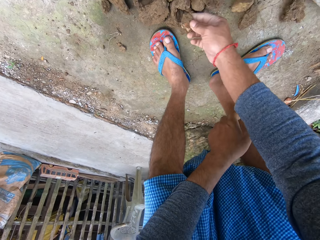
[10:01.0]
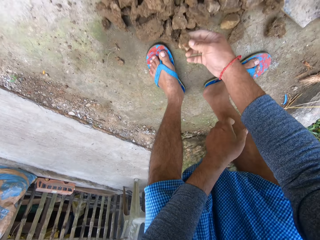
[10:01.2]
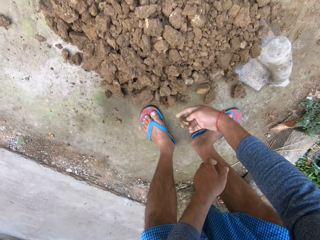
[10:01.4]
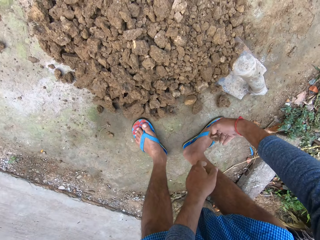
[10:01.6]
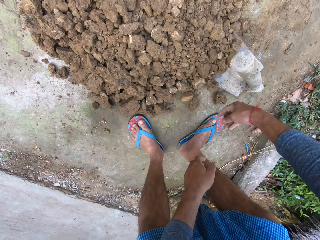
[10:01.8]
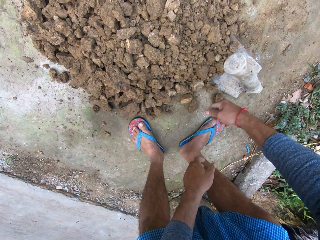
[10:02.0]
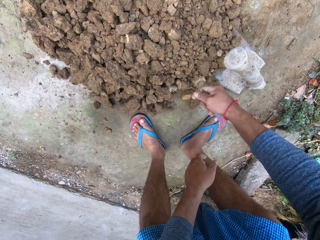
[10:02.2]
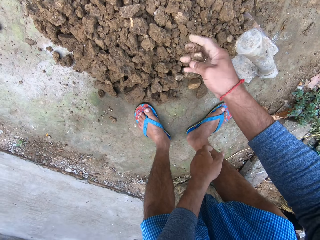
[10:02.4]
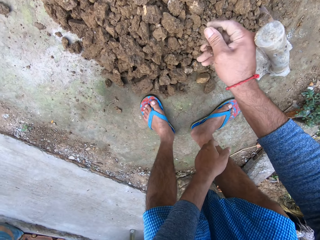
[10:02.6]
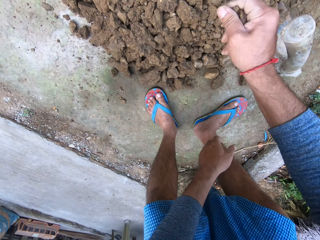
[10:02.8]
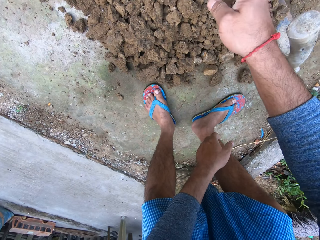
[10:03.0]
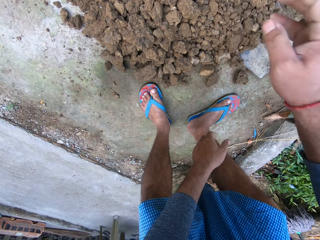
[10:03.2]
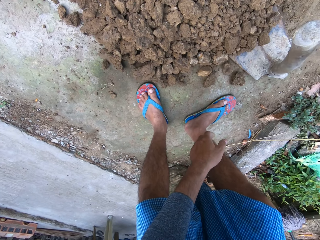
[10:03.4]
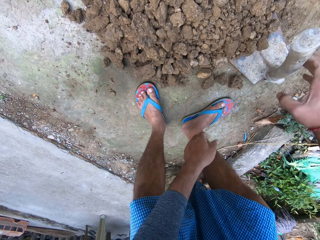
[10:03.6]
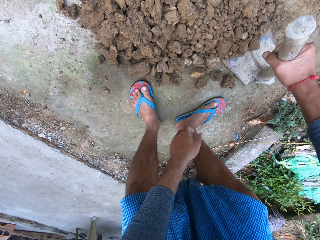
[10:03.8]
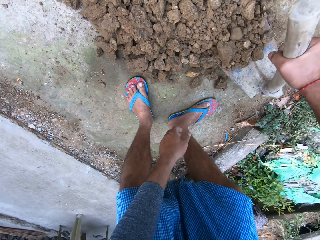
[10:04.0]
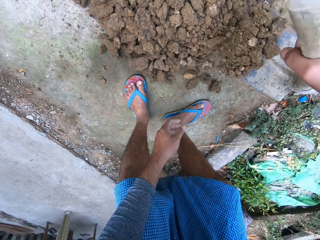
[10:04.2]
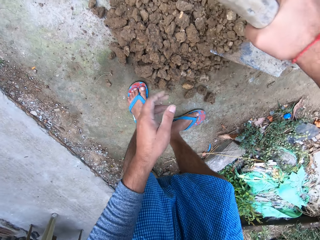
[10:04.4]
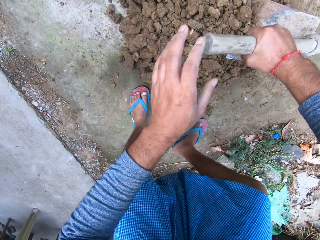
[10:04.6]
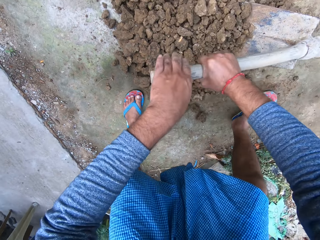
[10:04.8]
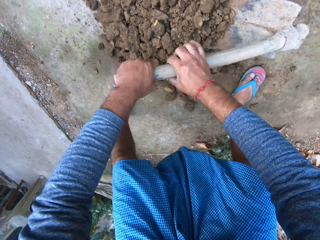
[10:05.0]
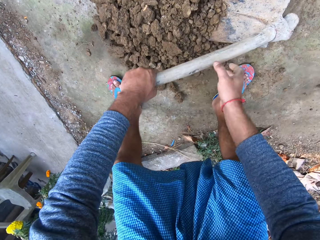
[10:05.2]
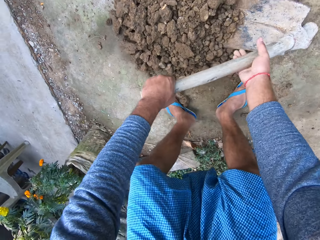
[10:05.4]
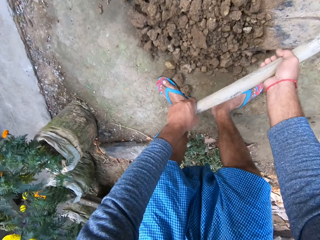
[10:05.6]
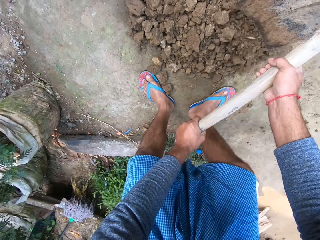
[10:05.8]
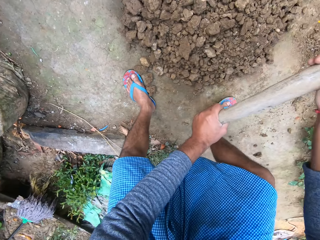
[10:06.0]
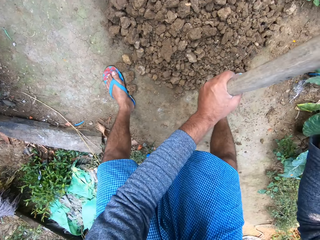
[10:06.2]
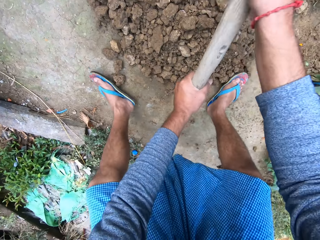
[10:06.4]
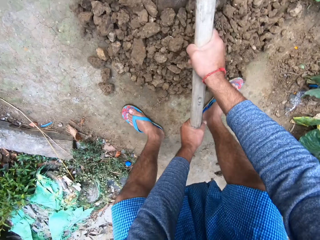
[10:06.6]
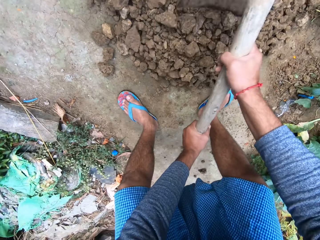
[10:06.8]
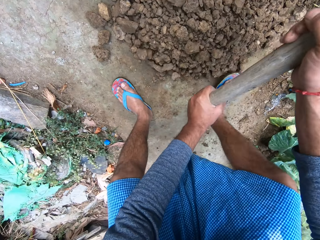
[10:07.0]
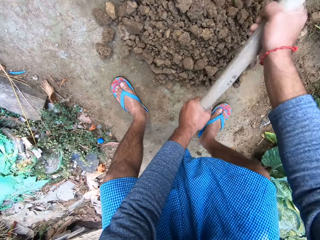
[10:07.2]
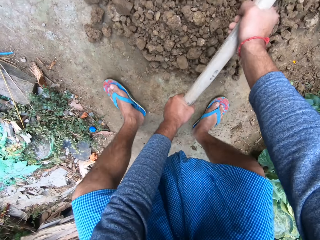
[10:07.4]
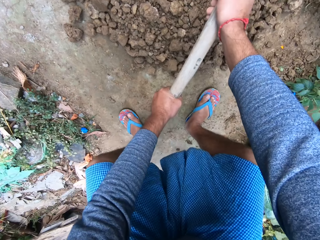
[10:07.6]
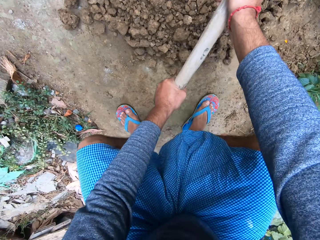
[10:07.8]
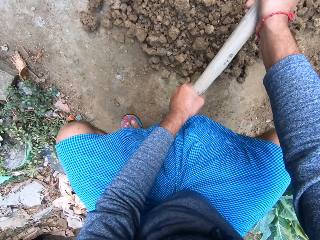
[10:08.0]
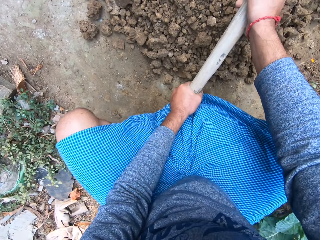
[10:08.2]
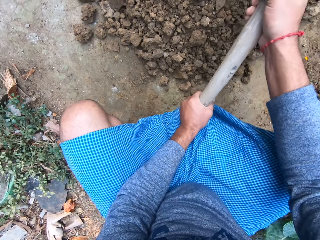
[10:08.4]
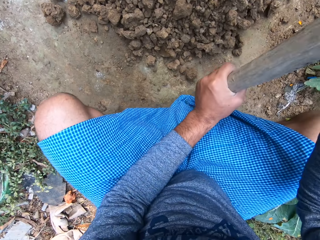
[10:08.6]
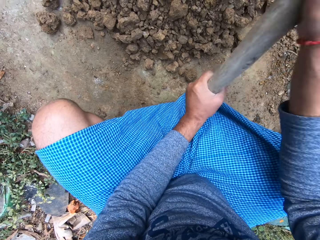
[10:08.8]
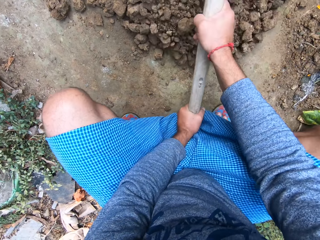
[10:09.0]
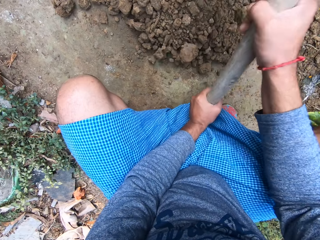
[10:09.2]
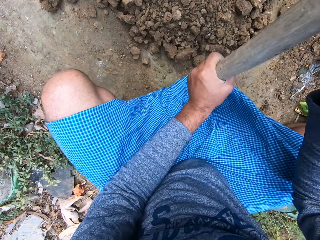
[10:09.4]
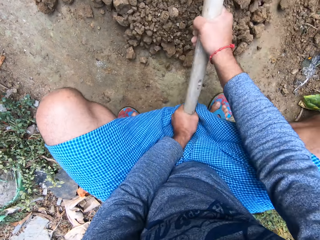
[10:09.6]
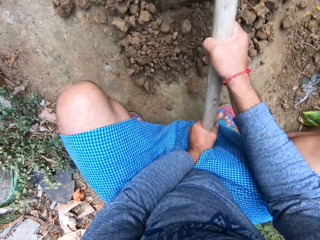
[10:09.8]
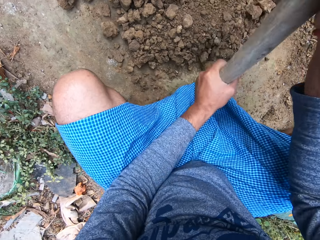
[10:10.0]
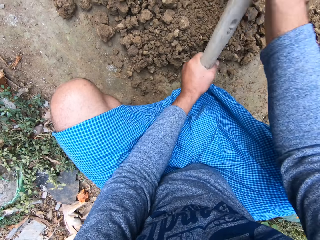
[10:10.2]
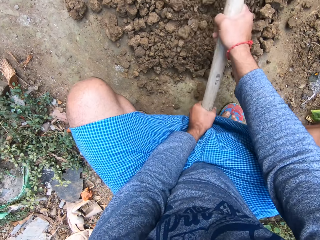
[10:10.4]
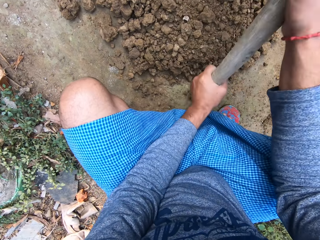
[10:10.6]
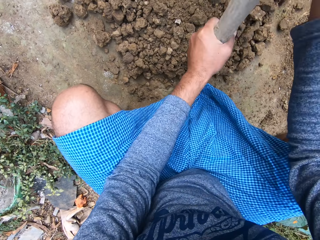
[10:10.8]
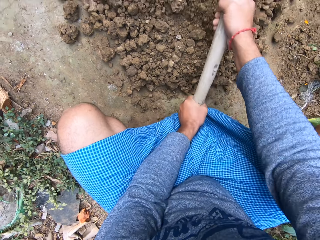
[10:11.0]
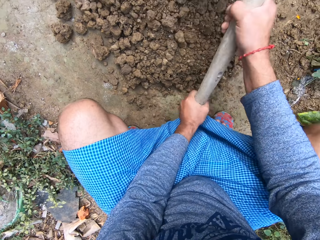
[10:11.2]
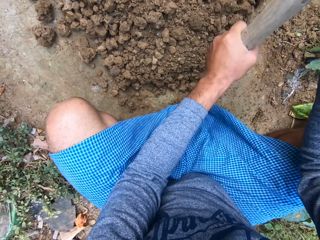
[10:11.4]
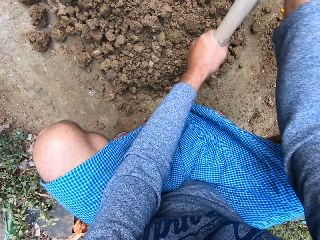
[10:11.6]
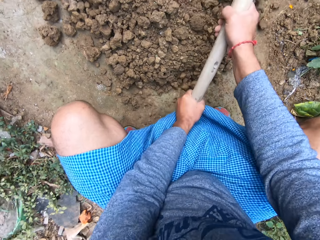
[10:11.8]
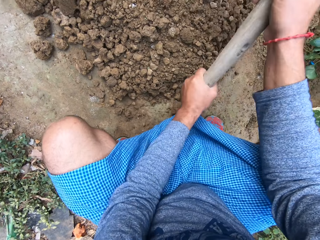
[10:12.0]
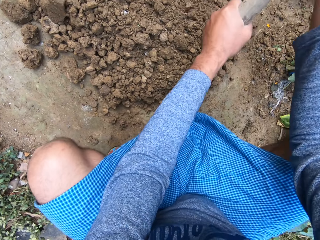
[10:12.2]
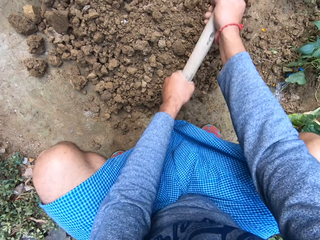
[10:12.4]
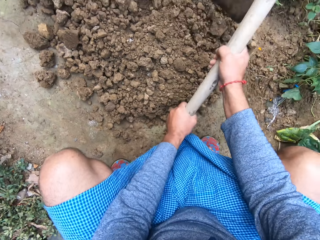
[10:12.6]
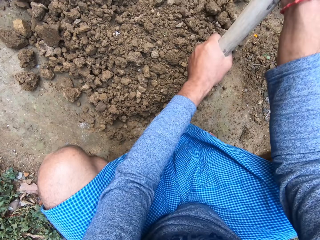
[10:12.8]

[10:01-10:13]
The camera wearer throws a stone away with his right hand. He picks the hoe from the ground with his right hand. He breaks the soil lump with the hoe. He digs the ground with the hoe. He breaks the soil lump while squatting.

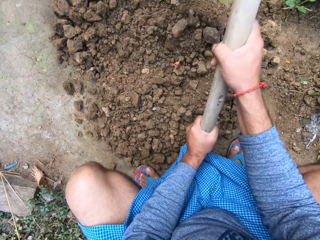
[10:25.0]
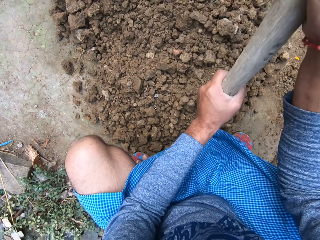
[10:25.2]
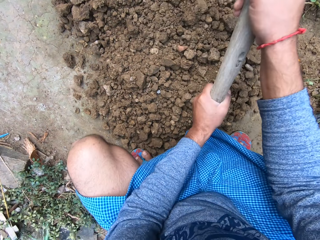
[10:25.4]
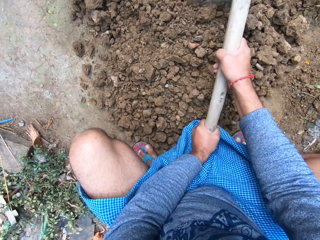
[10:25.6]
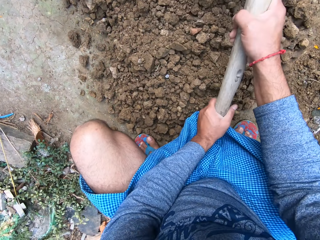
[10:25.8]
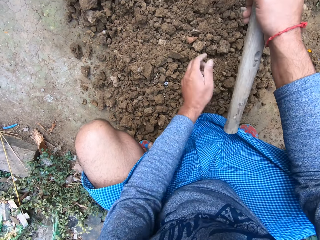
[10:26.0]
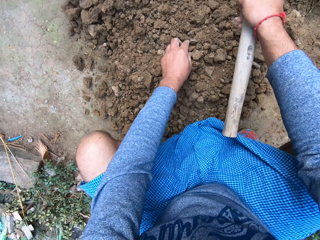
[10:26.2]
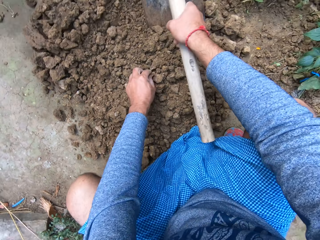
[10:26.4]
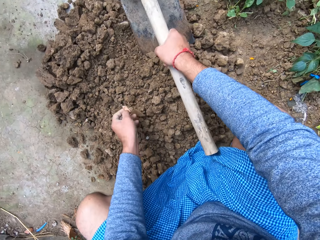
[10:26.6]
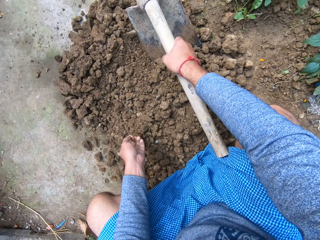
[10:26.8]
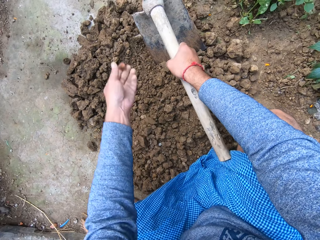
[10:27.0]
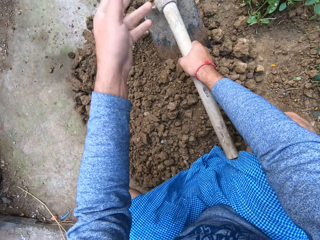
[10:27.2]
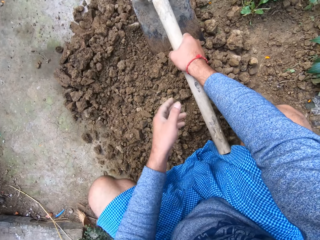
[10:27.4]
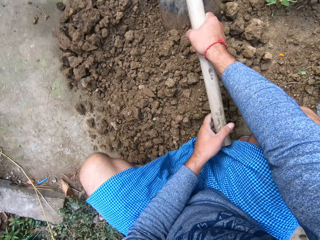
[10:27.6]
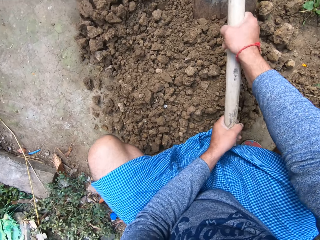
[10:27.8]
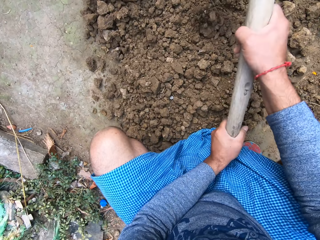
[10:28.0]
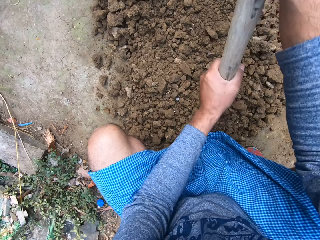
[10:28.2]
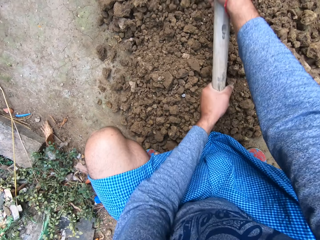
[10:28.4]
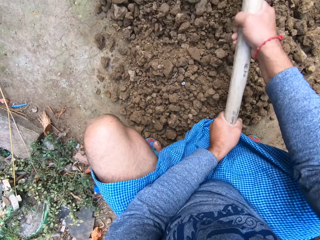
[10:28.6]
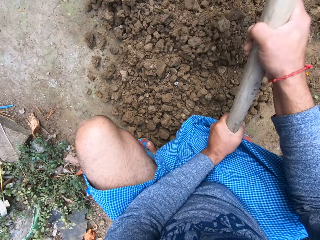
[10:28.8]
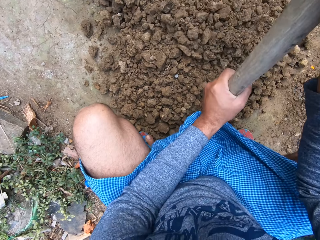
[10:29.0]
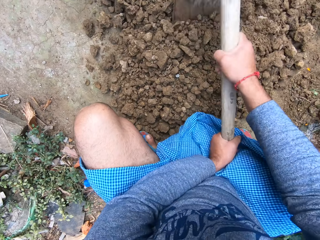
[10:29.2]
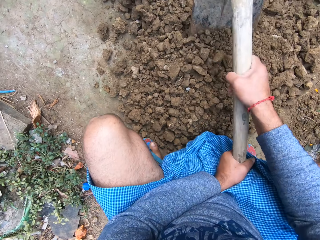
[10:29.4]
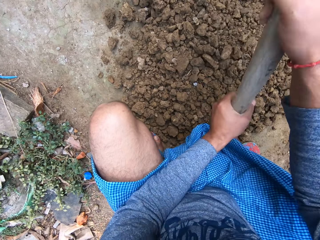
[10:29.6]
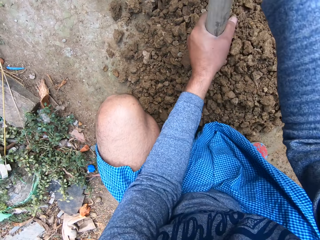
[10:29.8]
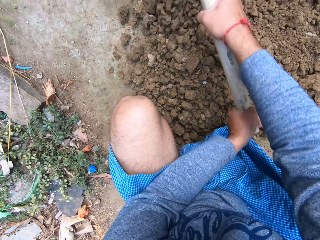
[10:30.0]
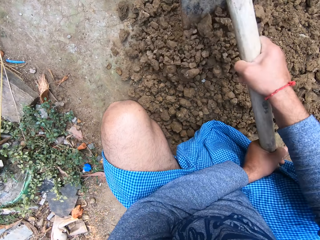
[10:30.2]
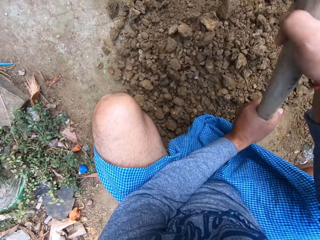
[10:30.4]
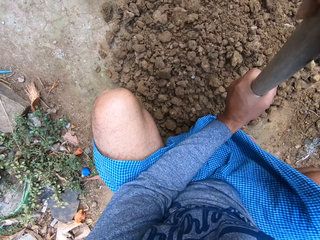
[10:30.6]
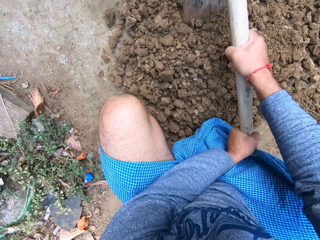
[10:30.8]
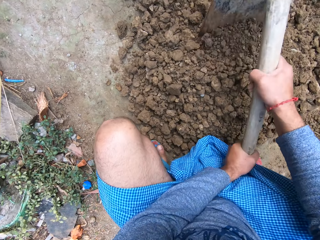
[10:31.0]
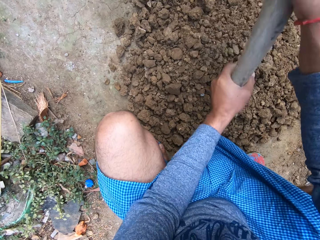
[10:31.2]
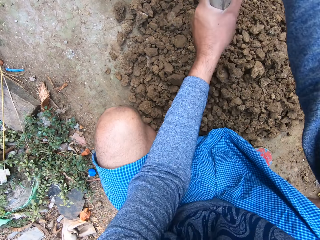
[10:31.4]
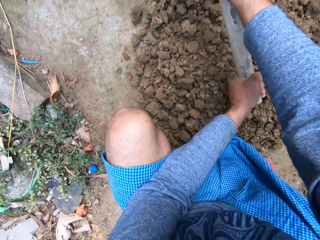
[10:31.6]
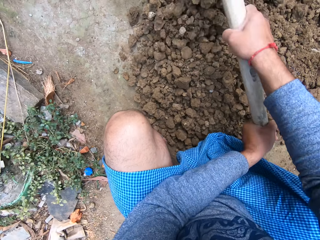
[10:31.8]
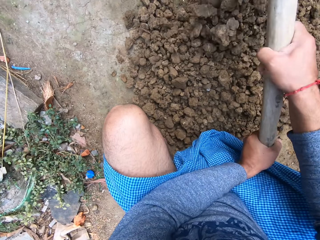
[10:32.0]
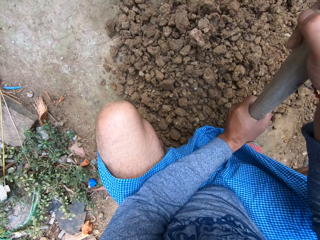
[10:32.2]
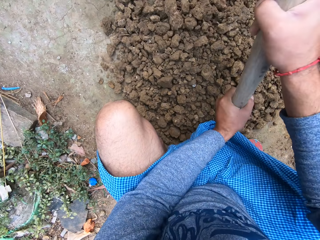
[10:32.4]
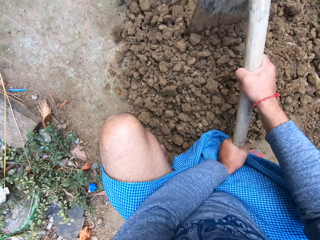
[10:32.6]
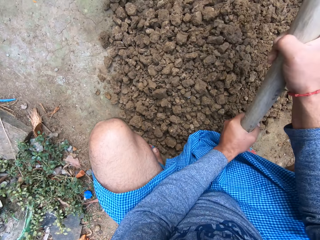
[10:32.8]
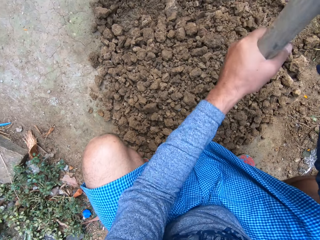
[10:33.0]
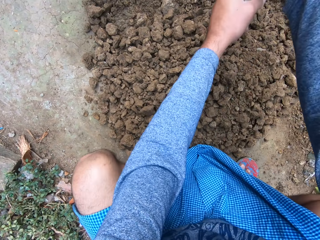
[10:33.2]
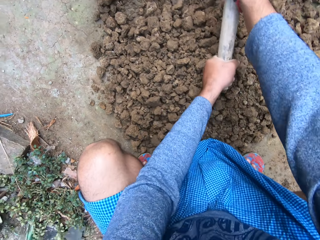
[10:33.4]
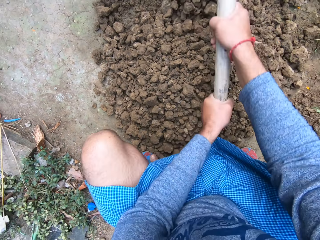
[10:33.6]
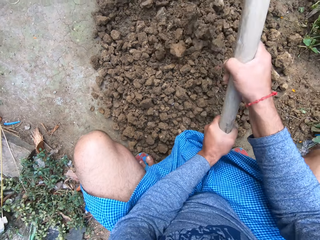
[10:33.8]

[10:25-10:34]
The camera wearer throws something from the soil lump. They break the soil lump with the hoe.
